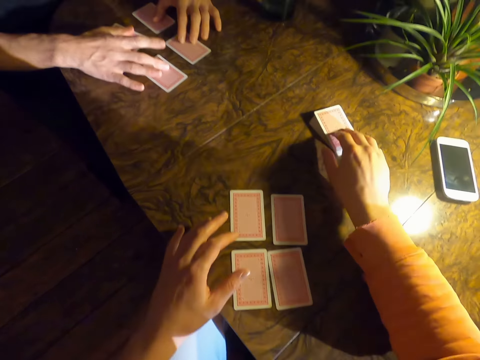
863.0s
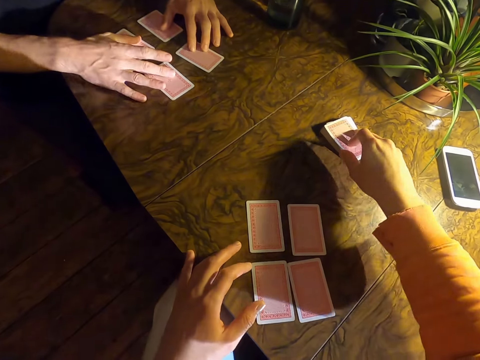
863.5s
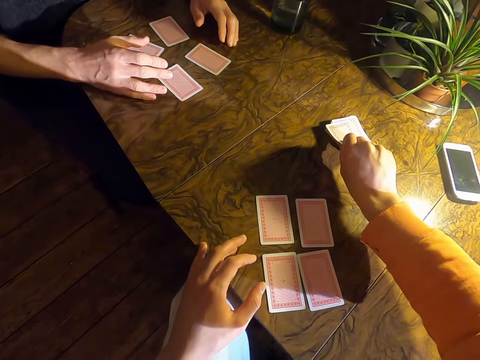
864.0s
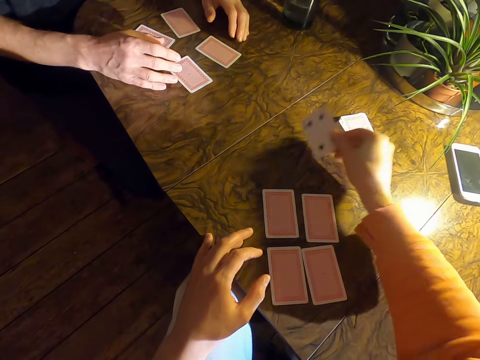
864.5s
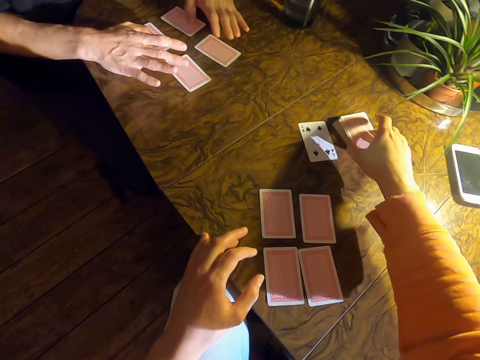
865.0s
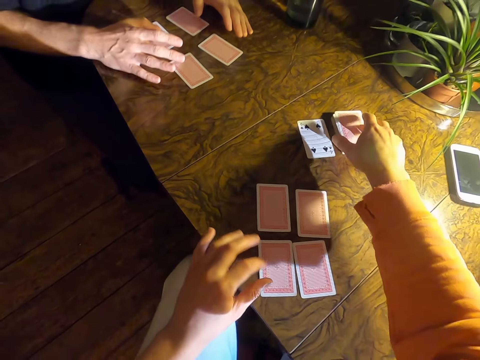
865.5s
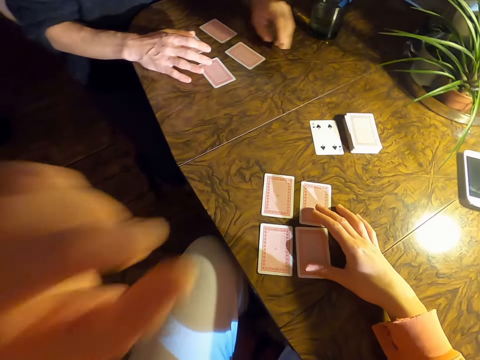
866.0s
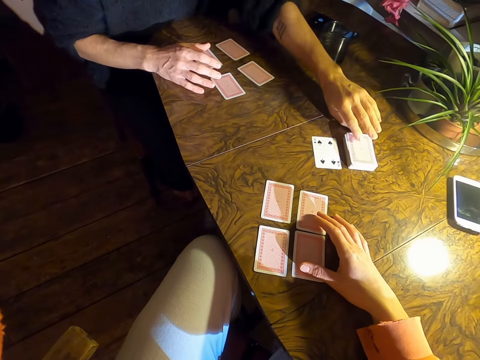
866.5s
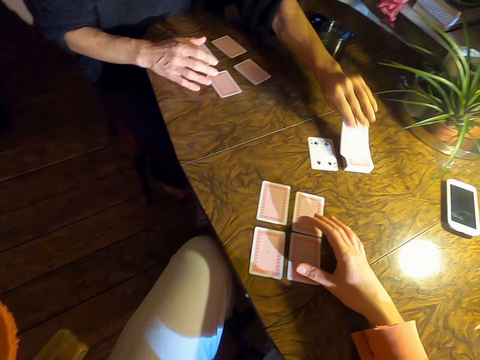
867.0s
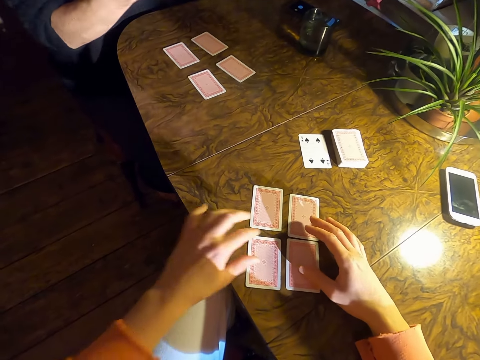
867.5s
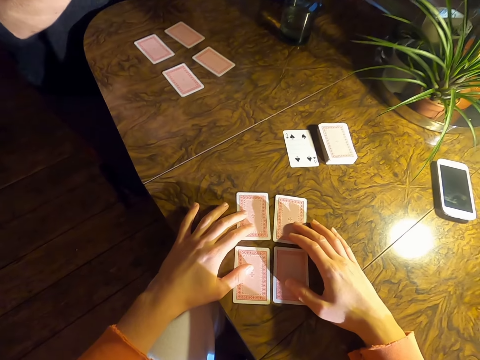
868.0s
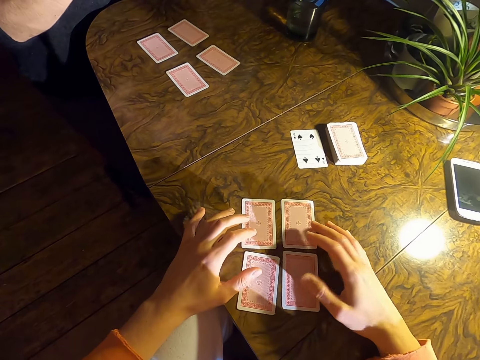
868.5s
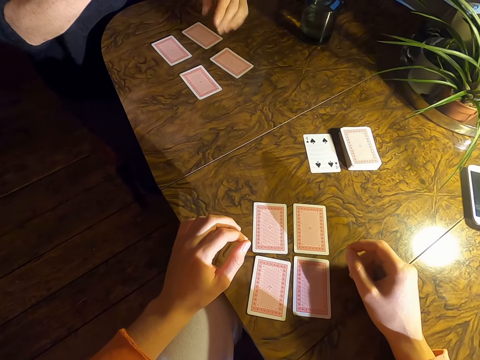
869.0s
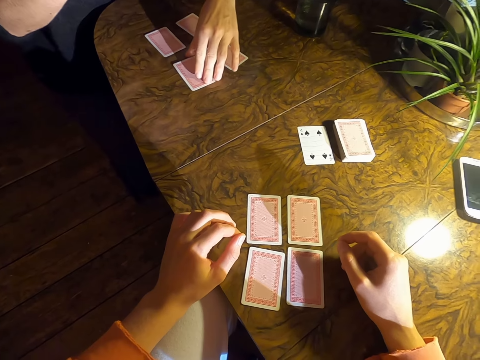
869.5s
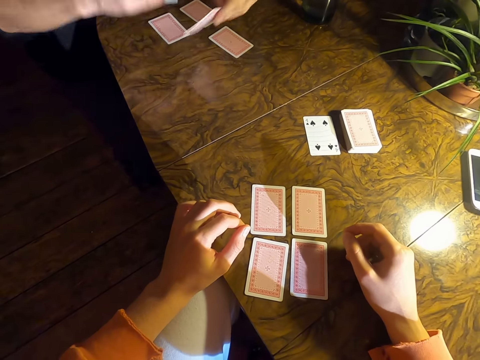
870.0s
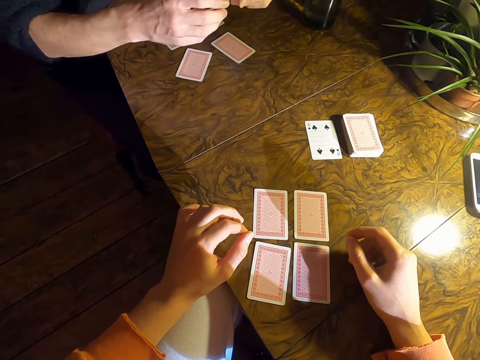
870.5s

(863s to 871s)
The camera wearer arranges cards on a table. They place a card on the table. A man picks up a card on the table. The camera wearer touches the camera. They touch the cards on the table. The man picks up a card on the table.

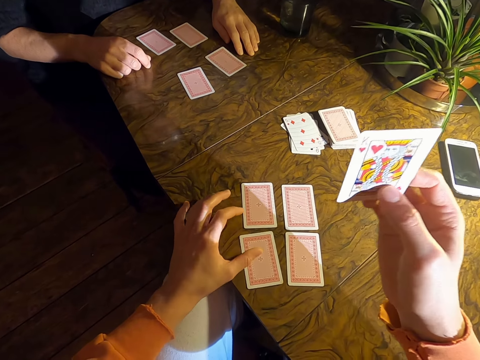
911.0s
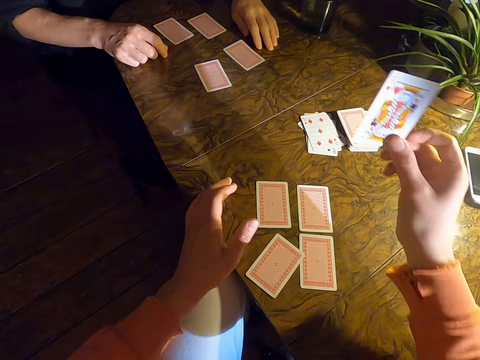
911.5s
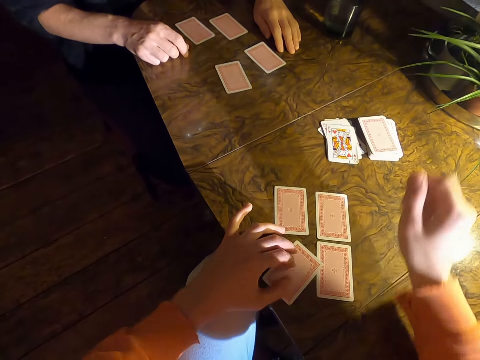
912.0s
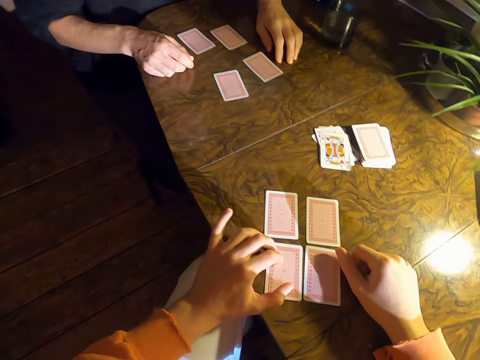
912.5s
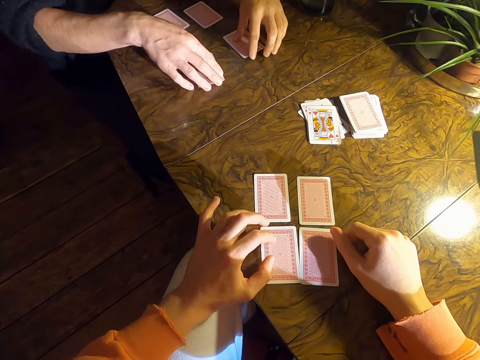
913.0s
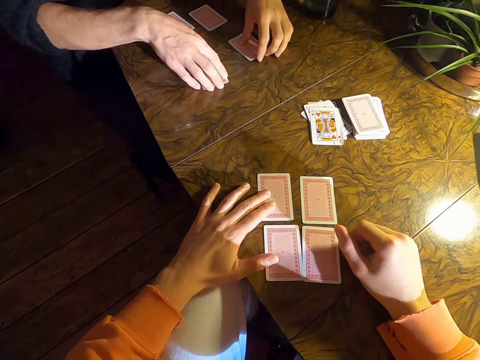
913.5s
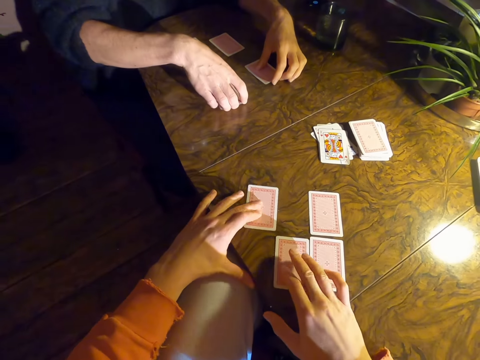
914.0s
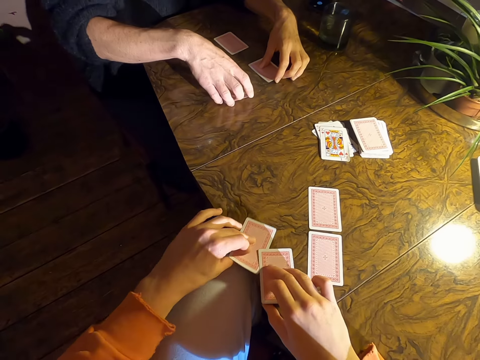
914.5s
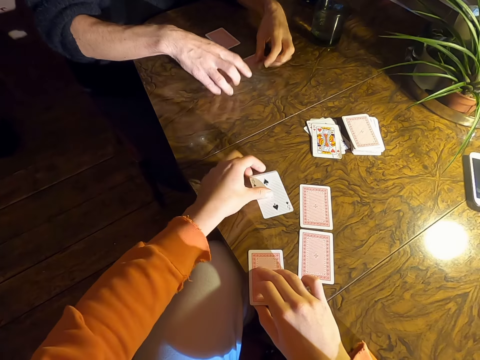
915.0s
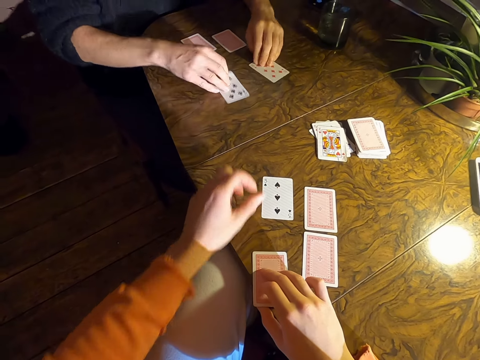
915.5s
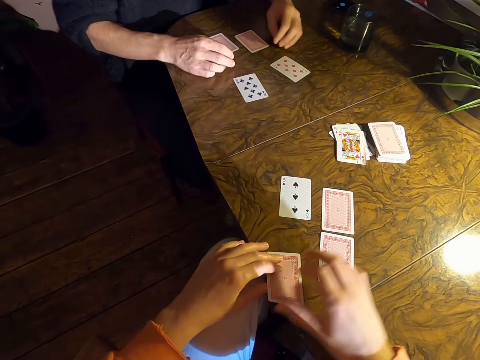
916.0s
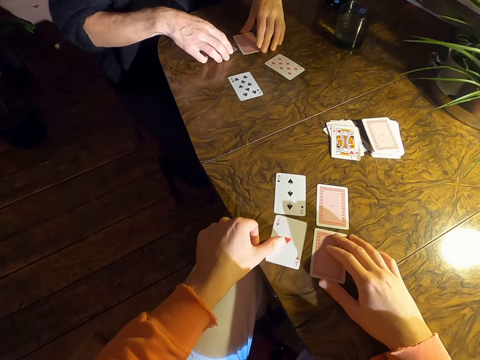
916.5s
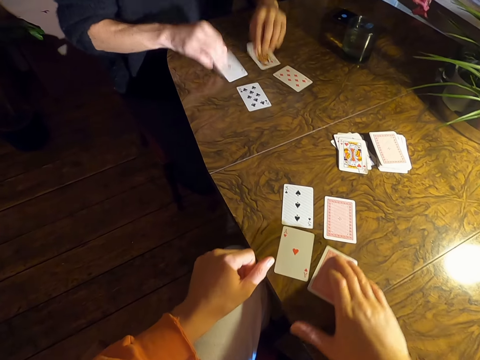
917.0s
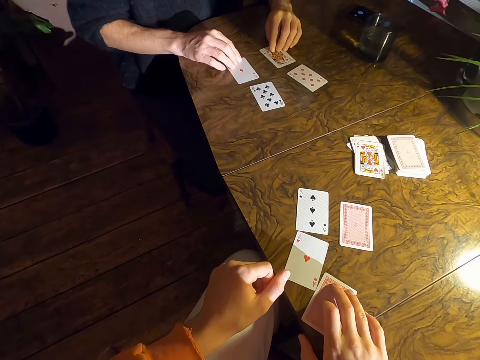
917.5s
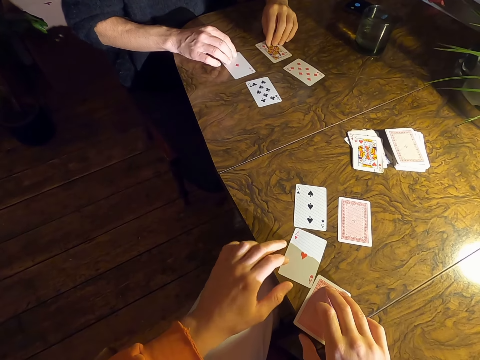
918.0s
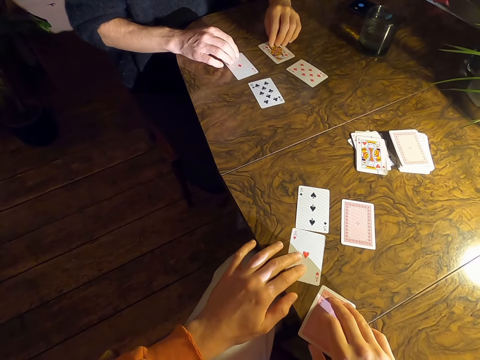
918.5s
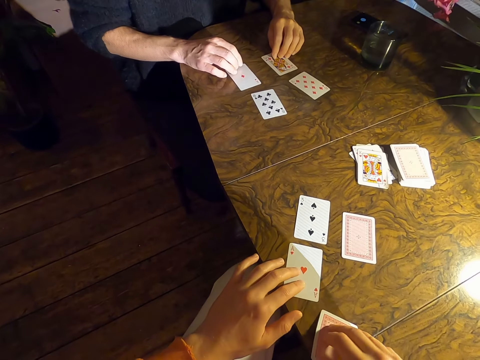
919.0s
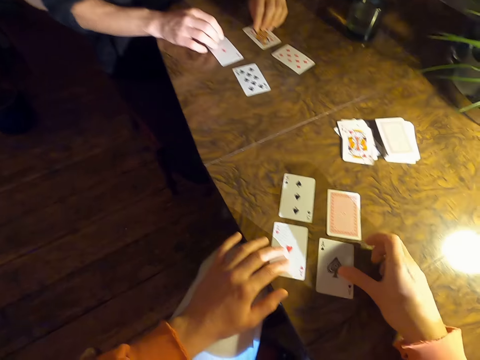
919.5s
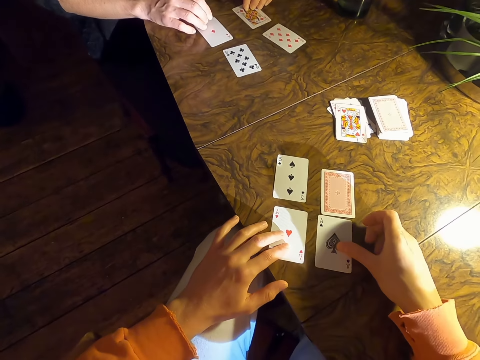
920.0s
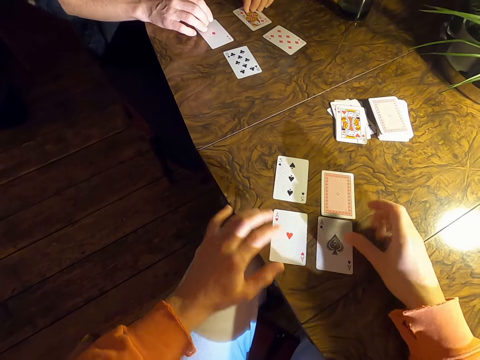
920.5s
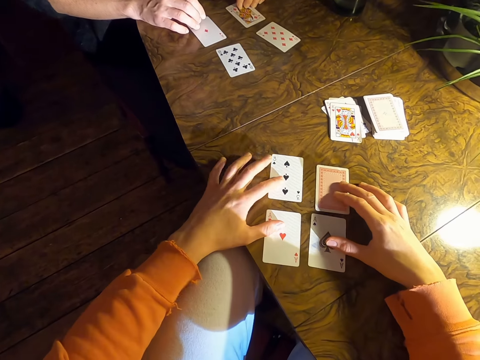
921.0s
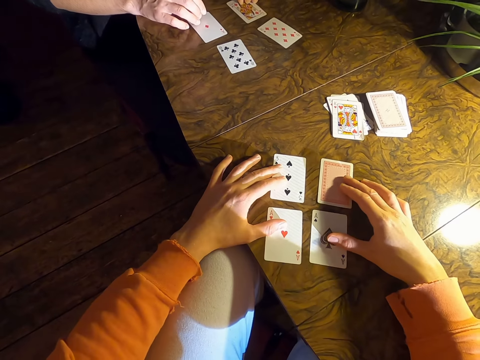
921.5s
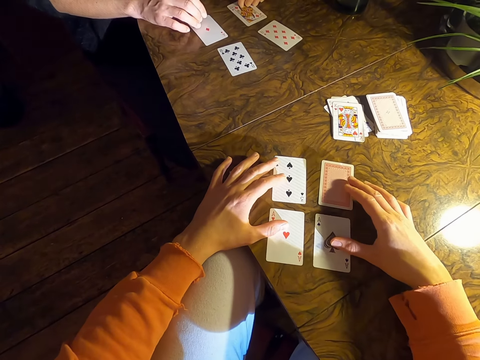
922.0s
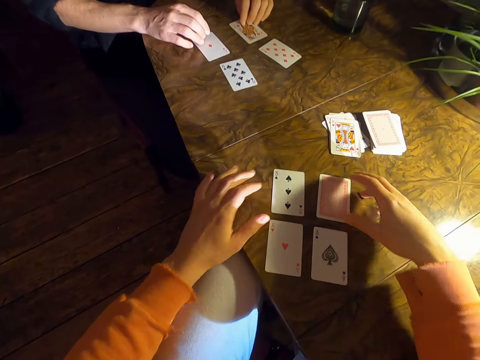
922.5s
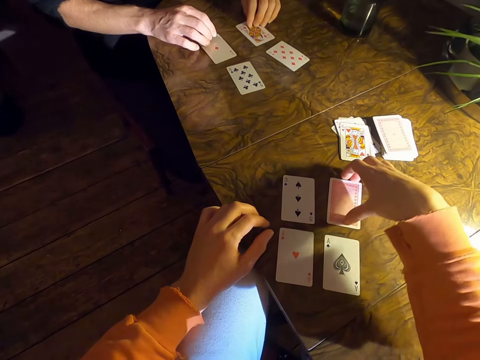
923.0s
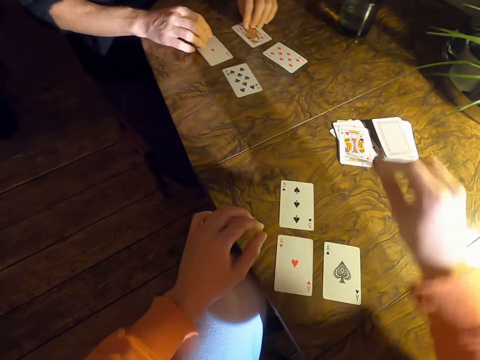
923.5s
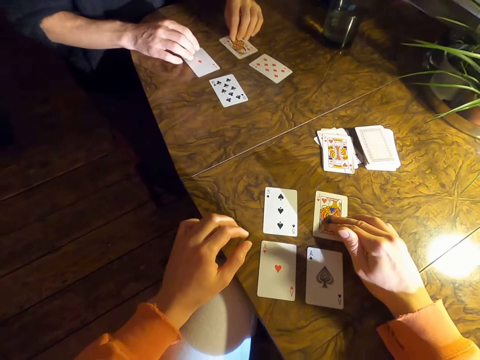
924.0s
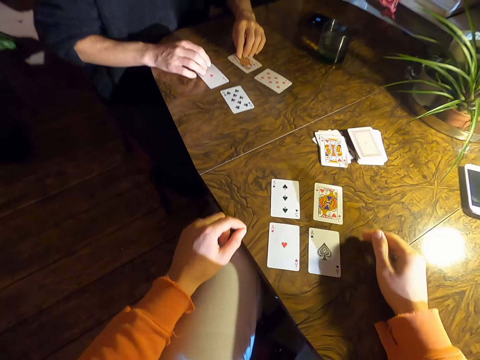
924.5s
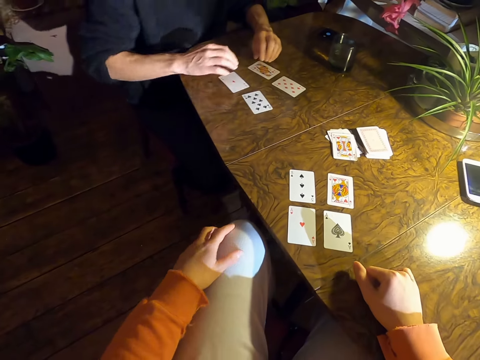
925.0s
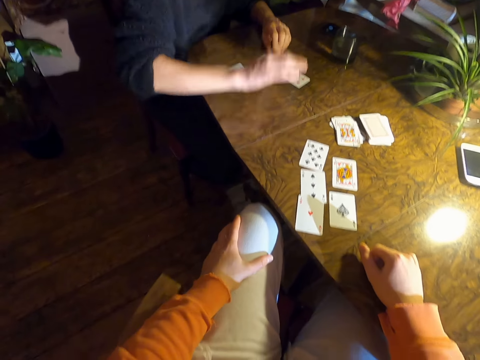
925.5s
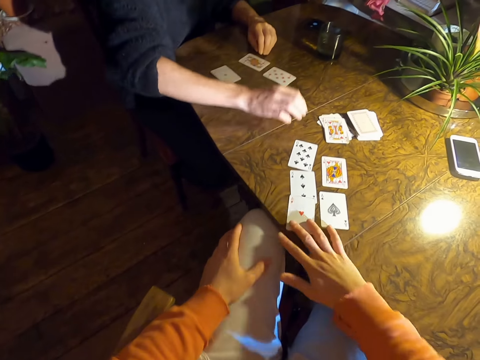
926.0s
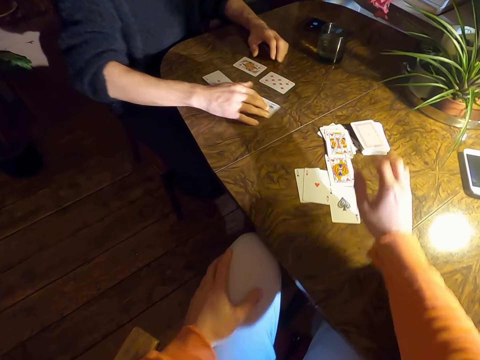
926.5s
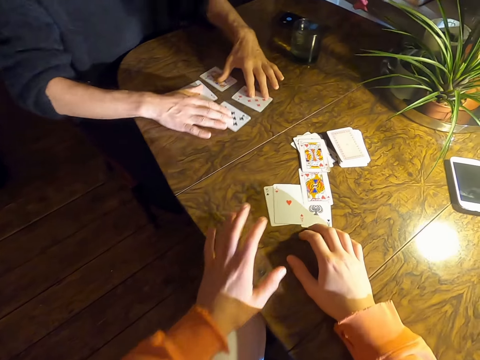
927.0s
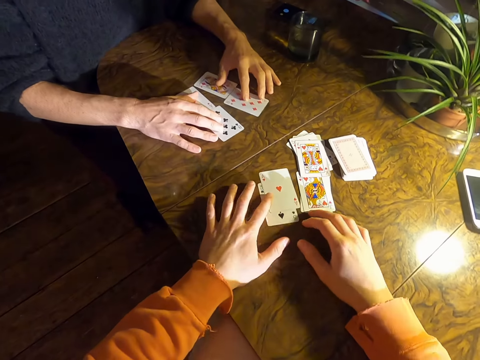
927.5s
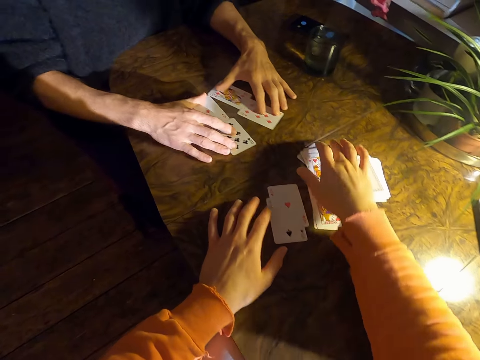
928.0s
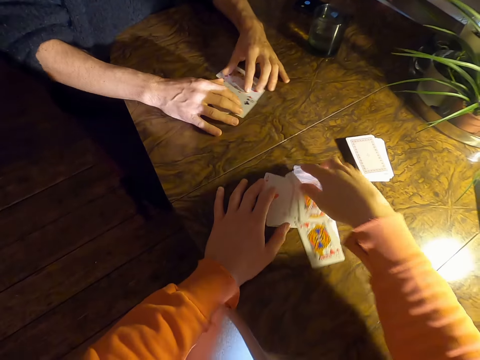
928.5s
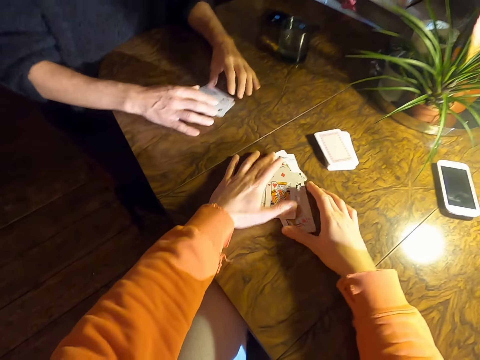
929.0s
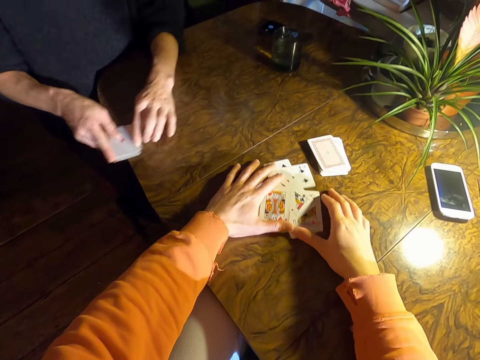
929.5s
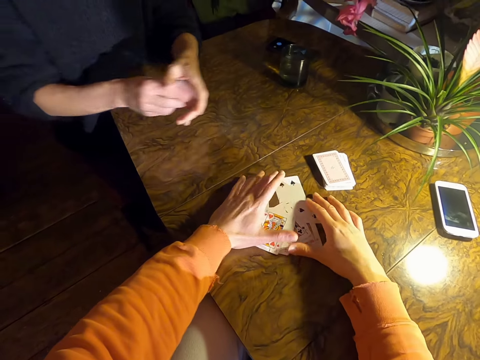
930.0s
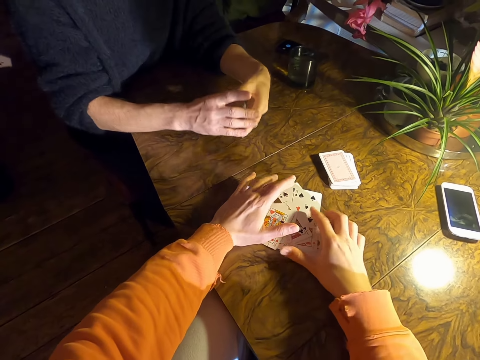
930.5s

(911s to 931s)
The camera wearer drops a card on the table. A man touches the cards on the table. The camera wearer turns the cards on the table. The man overturns his cards on the table. The camera wearer overturns their cards on the table. The man turns the cards on the table. The camera wearer turns a card on the table. They touch the cards on the table. They turn a card on the table. The man picks up the cards on the table. The camera wearer drags the cards on the table and shuffles the cards on the table. They collect some cards on the table.
